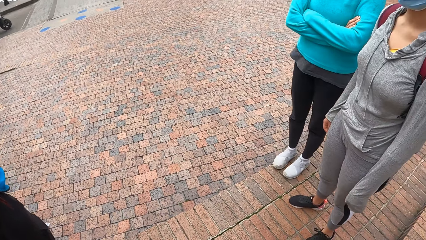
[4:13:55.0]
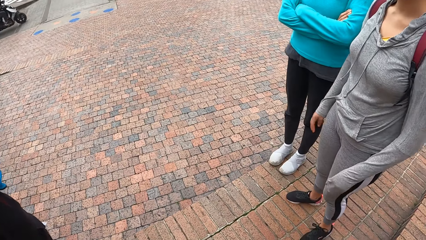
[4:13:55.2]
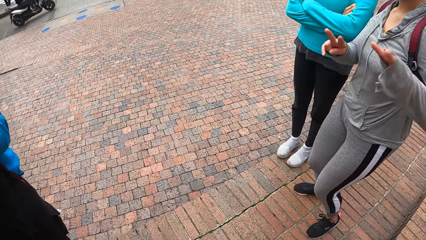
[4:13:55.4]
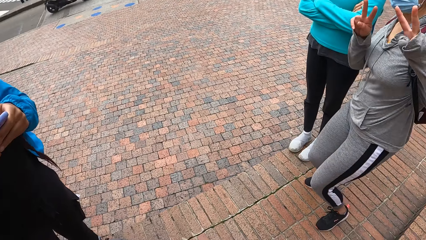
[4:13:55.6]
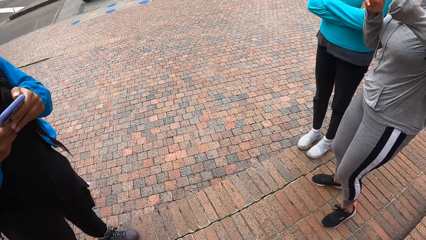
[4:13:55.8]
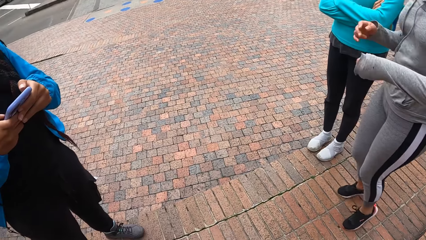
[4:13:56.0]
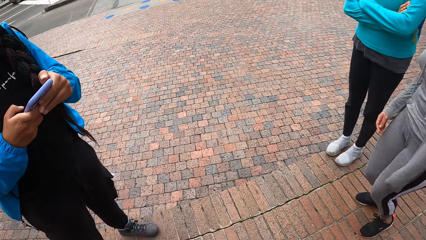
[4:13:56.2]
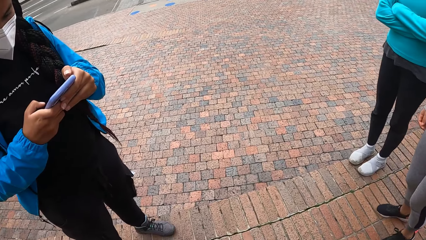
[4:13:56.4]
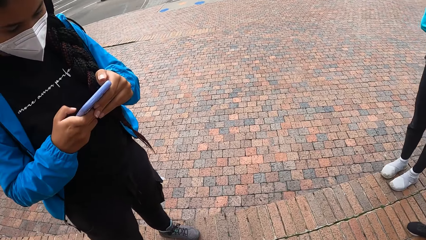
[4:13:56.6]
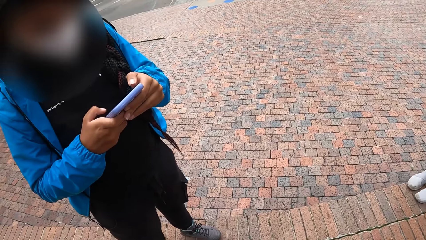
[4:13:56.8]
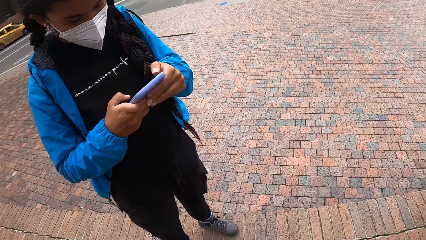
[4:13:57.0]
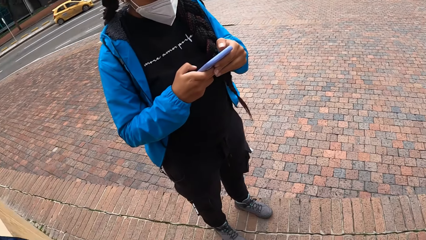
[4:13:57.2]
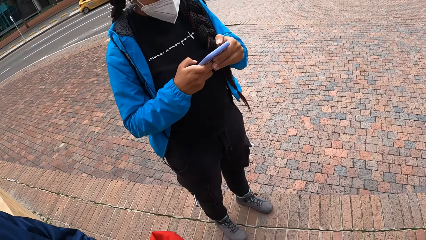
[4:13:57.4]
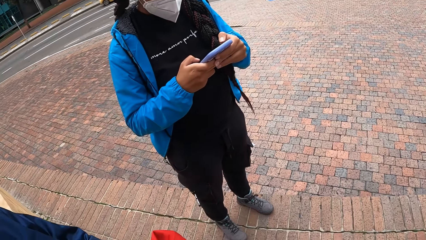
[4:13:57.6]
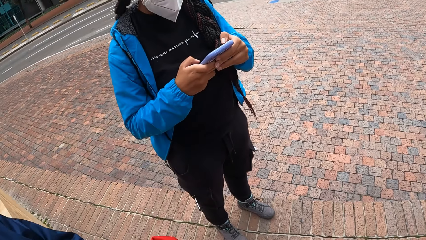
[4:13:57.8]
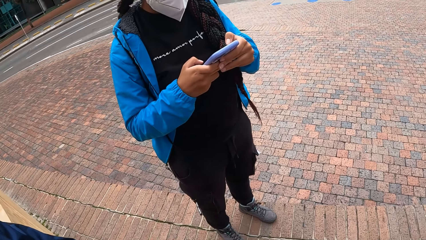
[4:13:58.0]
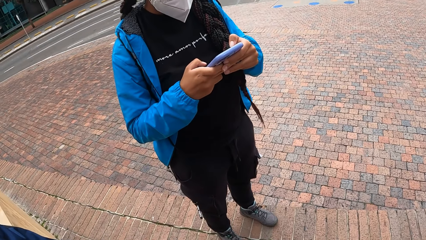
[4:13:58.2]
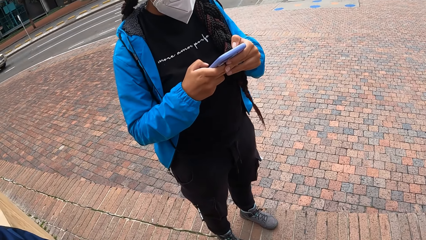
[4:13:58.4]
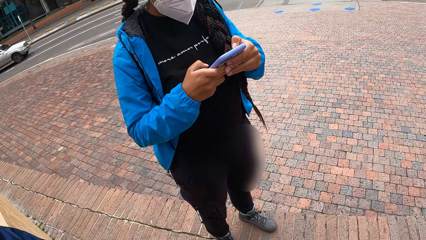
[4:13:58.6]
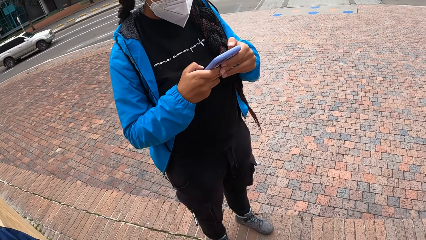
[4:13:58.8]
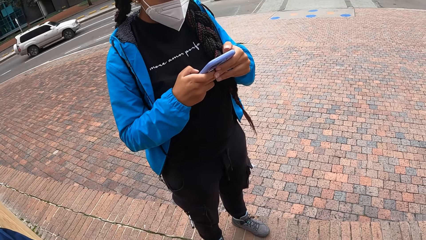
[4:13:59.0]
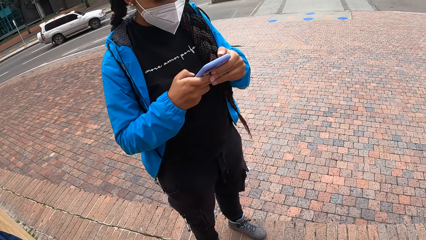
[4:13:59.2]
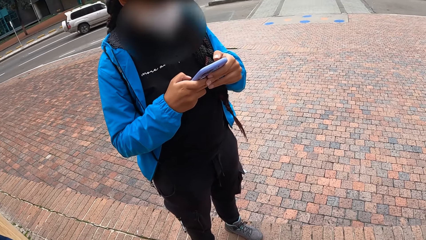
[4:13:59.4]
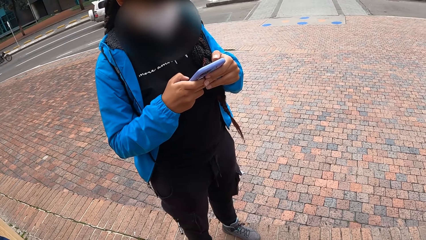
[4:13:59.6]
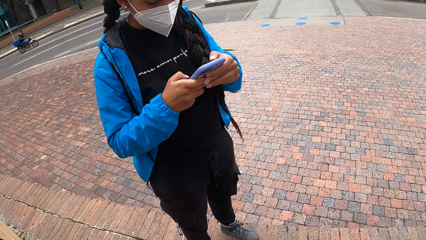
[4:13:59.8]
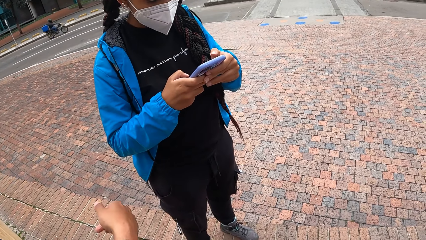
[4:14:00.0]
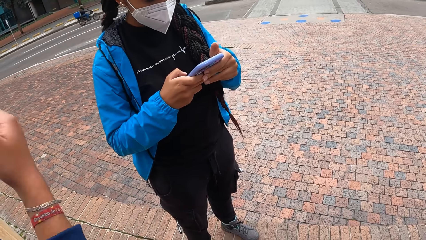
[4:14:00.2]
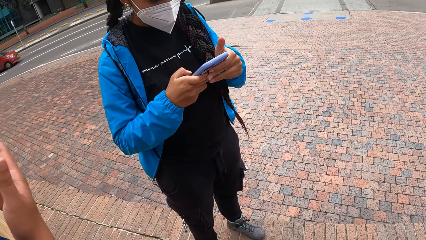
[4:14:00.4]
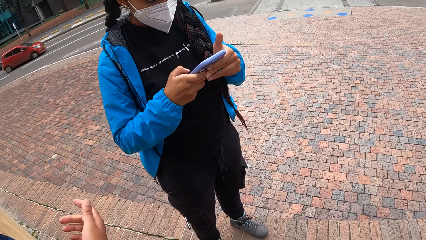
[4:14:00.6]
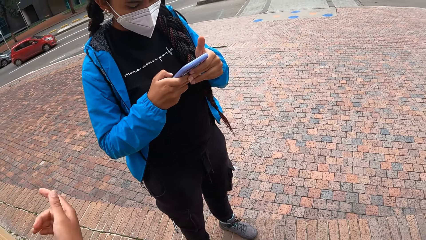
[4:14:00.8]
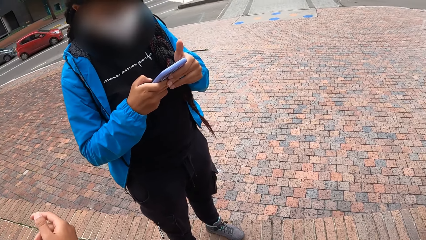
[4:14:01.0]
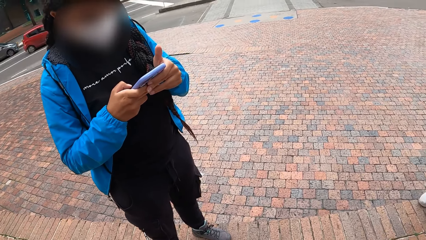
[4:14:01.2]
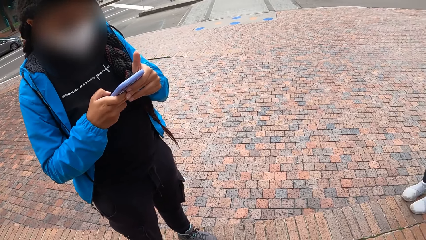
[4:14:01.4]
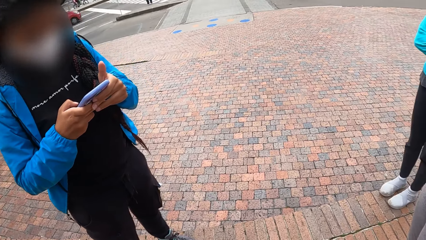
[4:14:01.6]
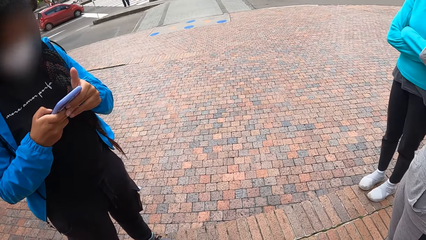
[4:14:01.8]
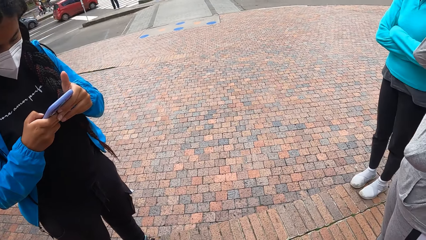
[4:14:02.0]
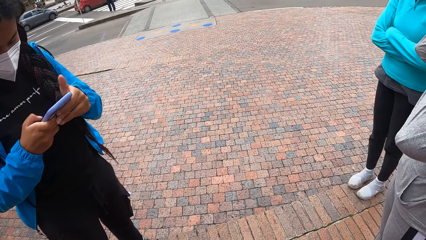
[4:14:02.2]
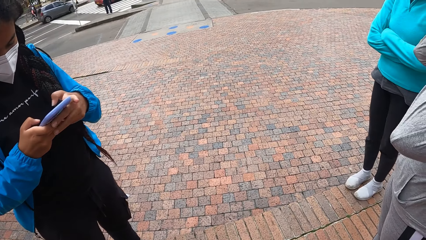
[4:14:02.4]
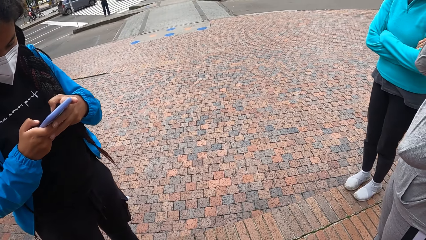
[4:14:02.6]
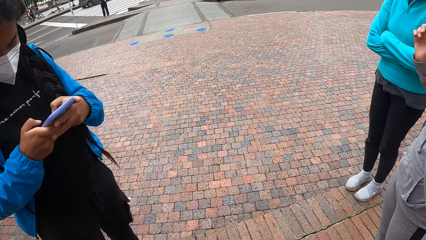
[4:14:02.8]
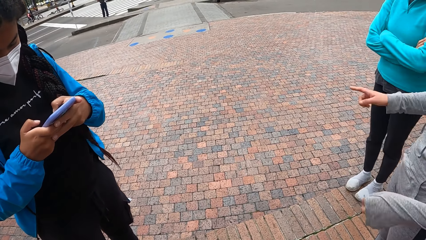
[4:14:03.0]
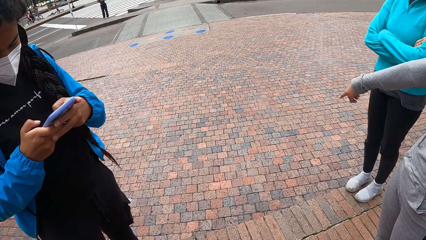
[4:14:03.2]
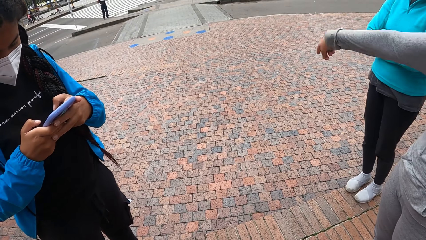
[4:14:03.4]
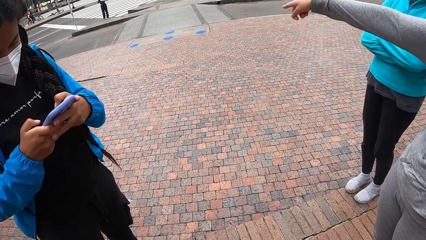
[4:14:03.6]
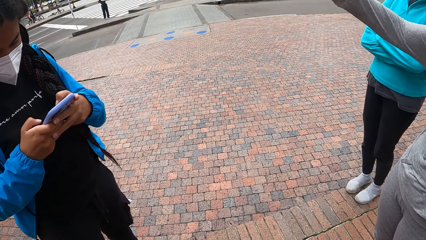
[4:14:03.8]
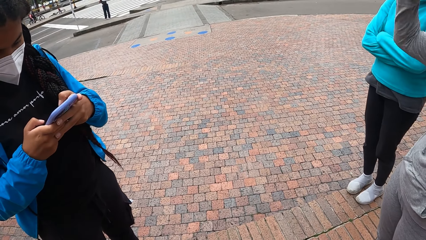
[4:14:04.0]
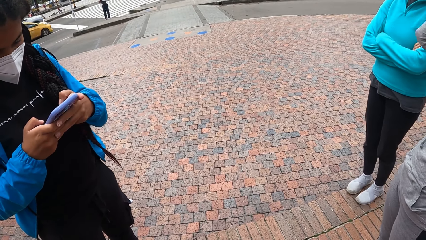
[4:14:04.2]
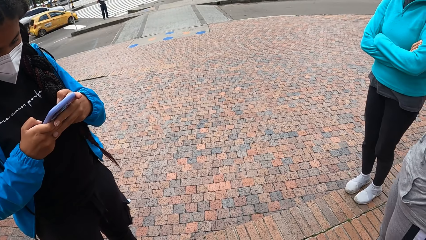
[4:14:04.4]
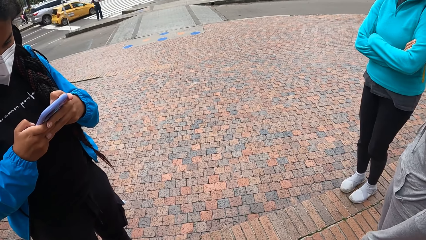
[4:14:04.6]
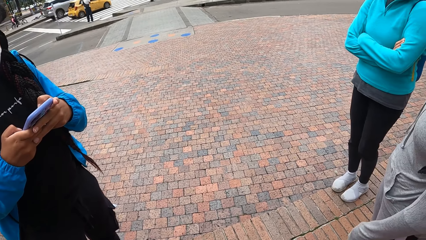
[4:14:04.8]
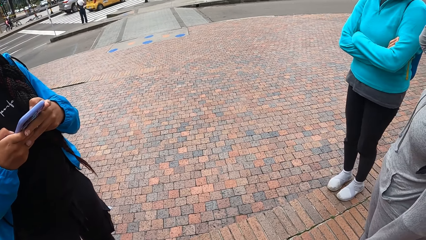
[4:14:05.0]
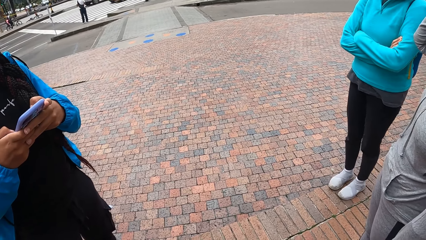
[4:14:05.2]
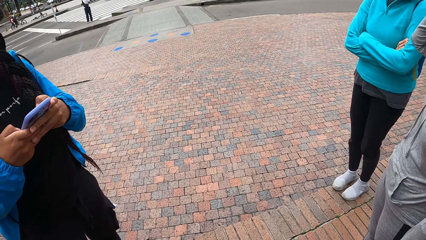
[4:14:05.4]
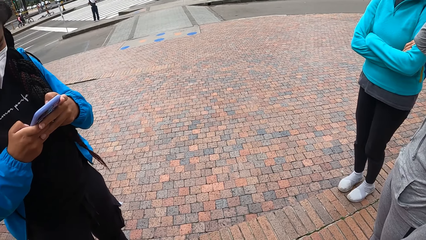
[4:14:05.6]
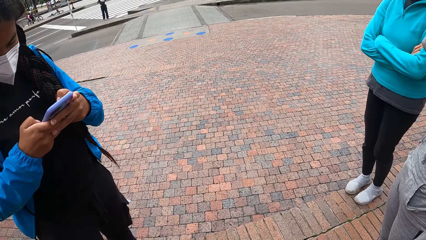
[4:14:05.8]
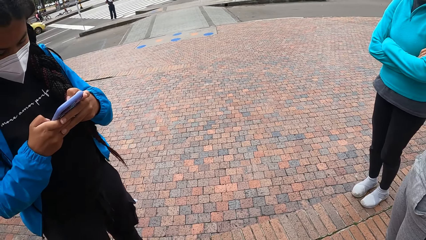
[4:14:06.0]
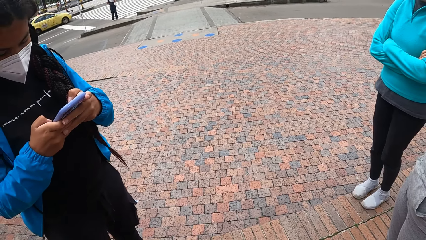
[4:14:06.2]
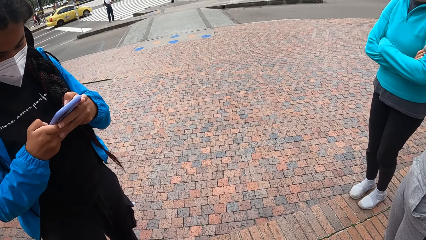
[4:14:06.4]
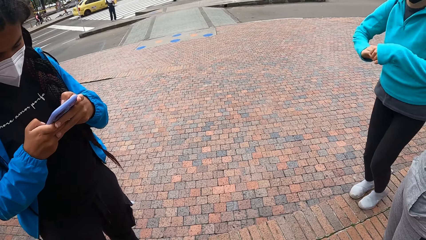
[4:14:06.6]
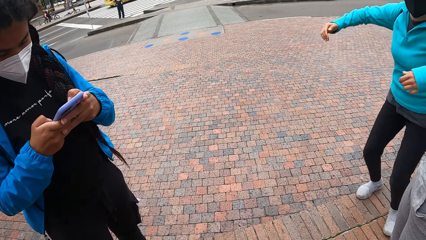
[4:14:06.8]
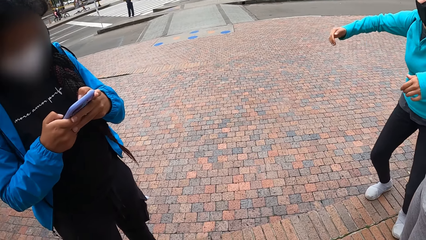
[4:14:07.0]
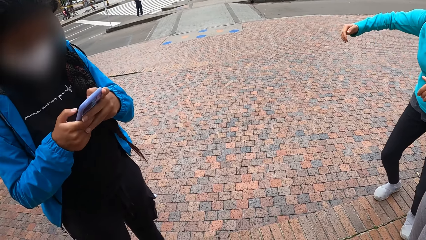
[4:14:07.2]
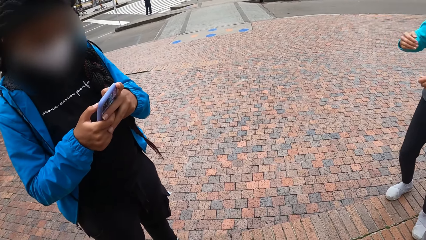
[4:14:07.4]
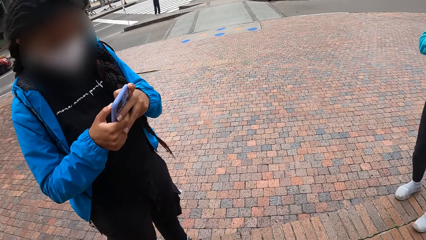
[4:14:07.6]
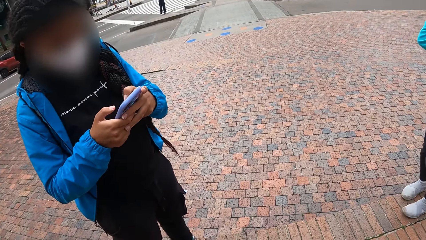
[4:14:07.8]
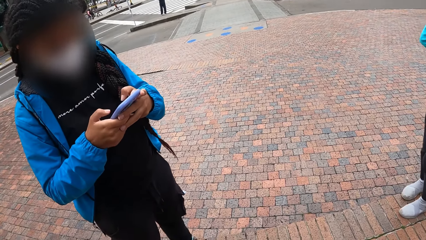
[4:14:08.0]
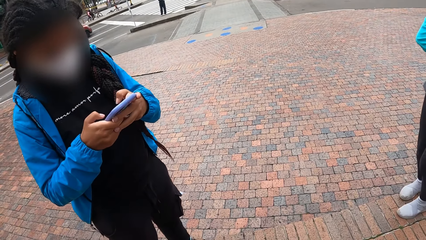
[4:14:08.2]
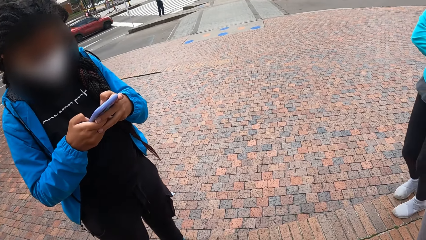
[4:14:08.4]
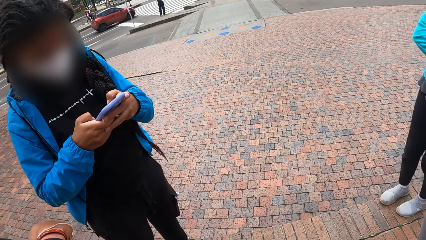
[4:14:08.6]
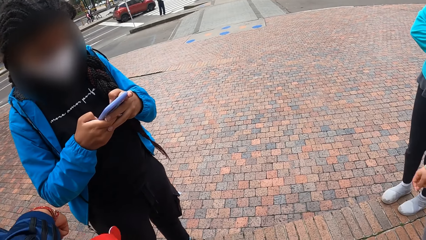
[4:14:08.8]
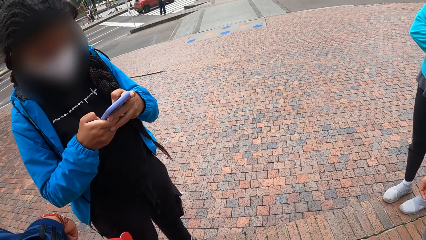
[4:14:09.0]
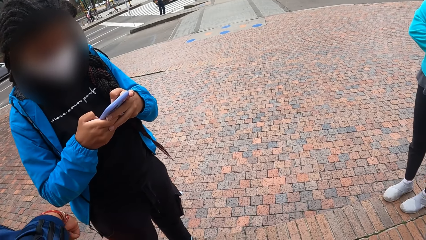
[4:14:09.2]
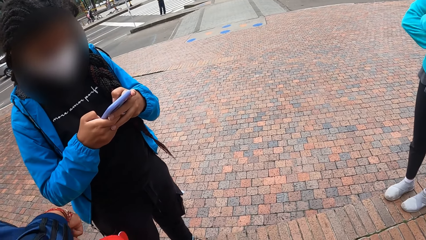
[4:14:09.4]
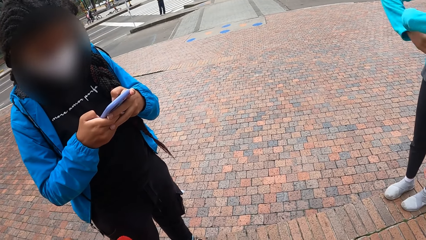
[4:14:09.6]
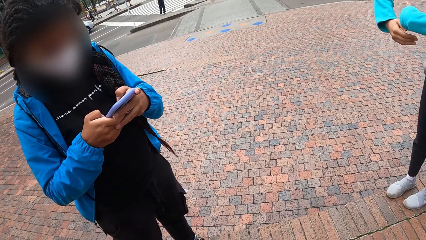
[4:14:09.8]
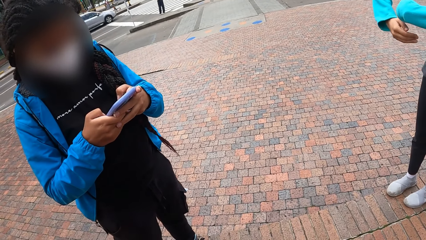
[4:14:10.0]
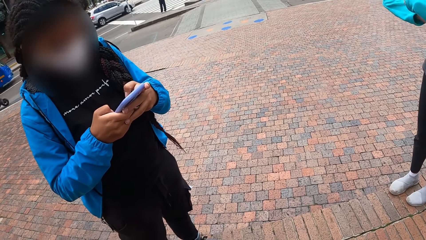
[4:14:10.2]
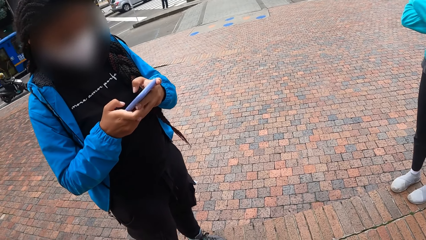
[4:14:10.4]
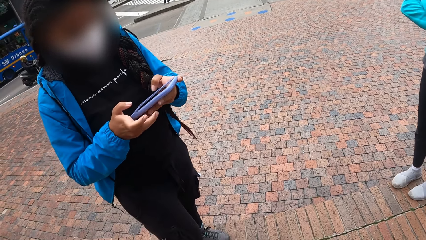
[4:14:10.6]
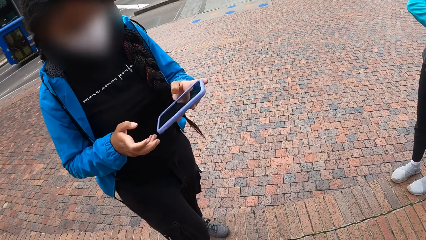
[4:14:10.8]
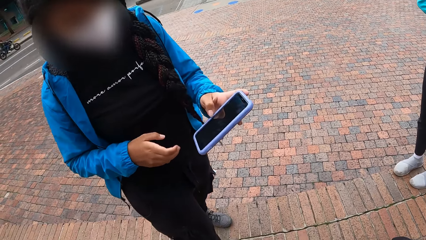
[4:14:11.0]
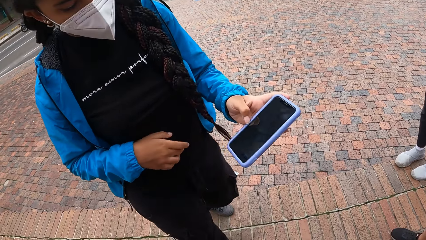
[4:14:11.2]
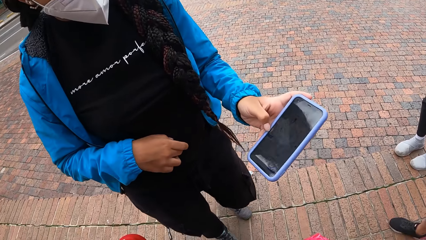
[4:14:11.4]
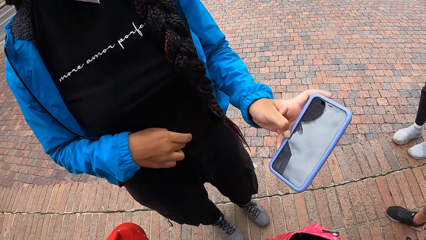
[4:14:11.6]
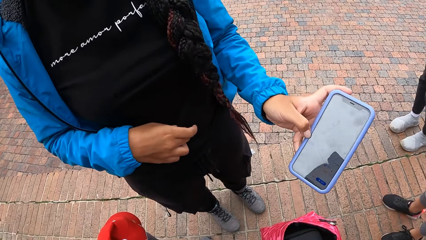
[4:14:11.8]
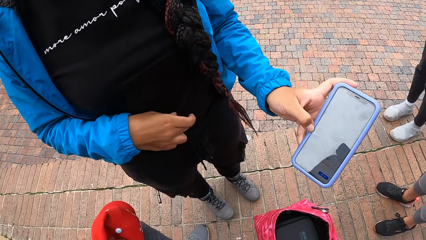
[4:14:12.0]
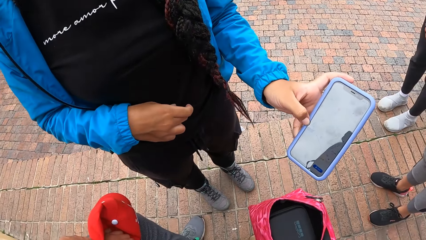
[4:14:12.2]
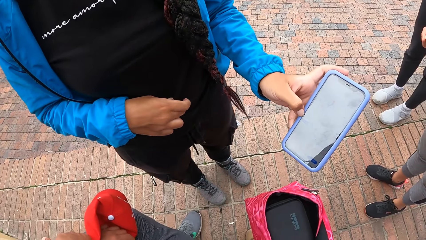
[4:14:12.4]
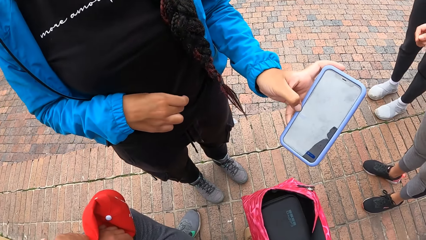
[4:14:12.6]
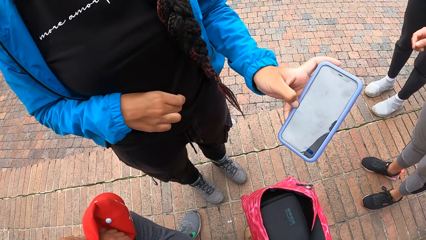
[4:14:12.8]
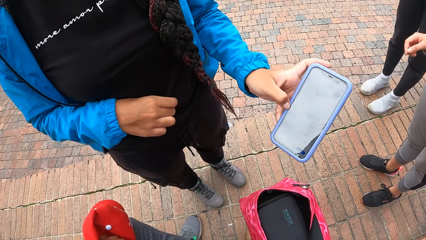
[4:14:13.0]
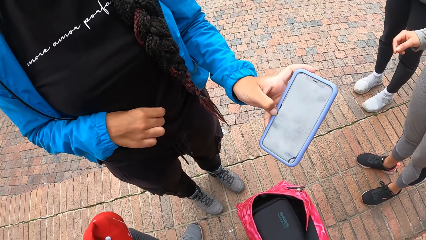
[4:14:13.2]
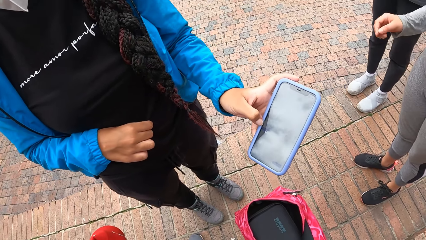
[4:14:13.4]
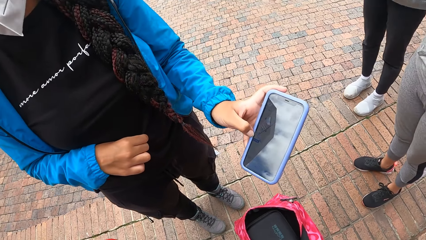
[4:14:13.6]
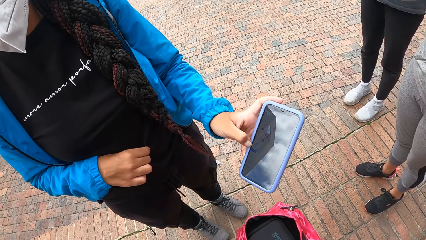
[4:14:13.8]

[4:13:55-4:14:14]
The camera wearer looks at a woman. The woman shows the phone to the camera wearer with her left hand.
